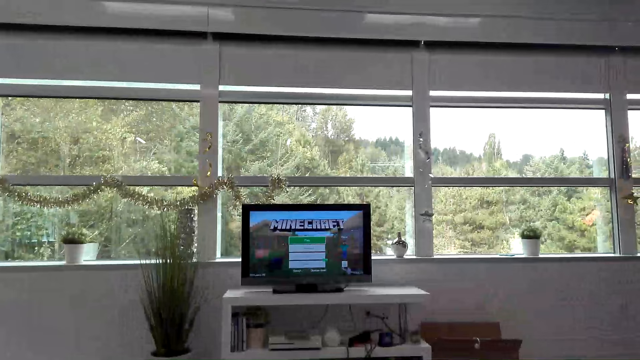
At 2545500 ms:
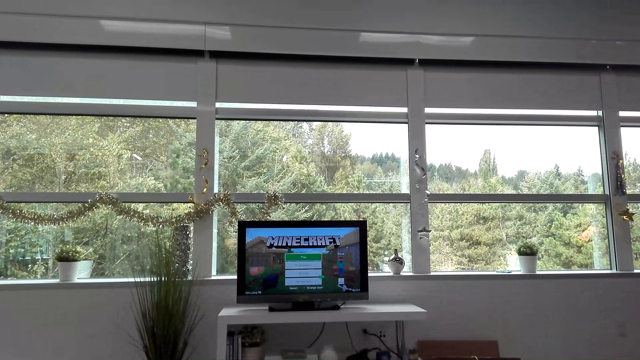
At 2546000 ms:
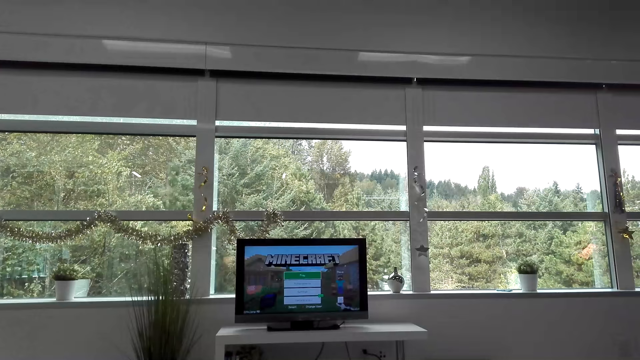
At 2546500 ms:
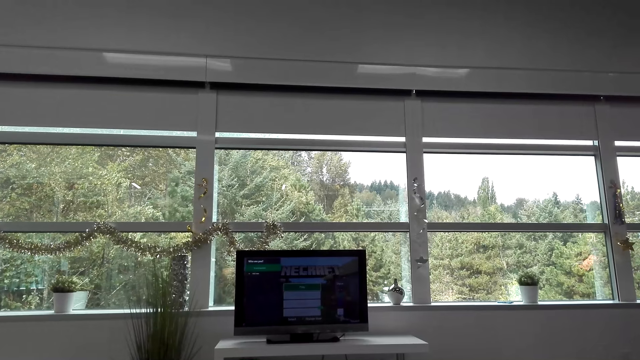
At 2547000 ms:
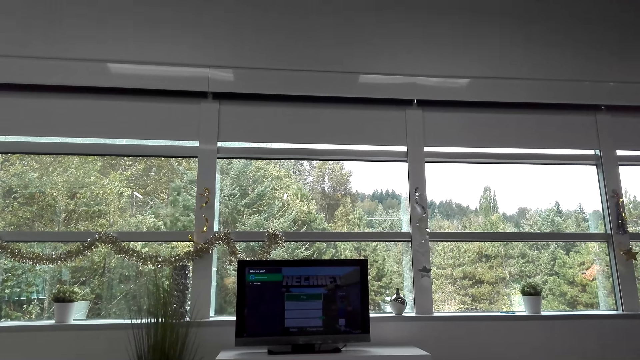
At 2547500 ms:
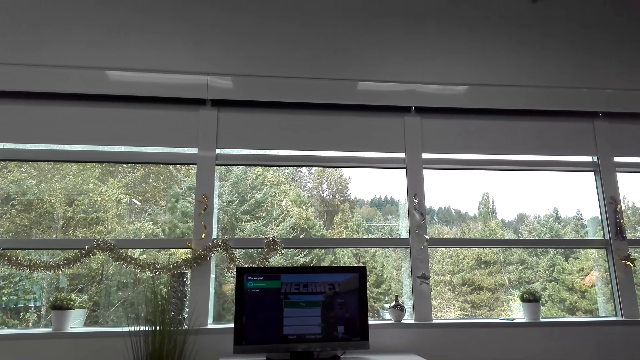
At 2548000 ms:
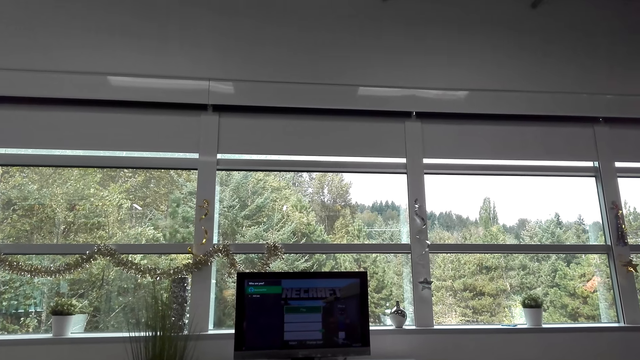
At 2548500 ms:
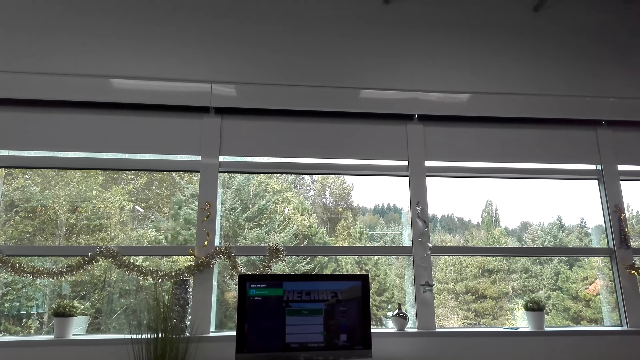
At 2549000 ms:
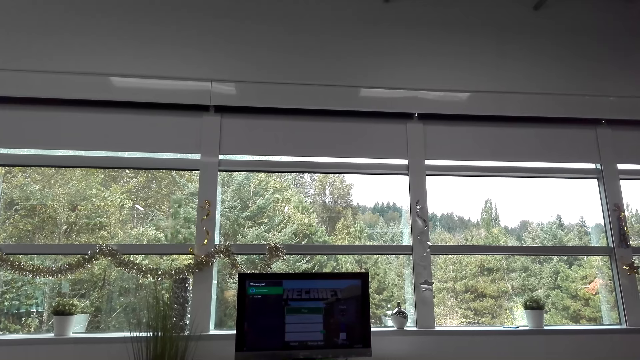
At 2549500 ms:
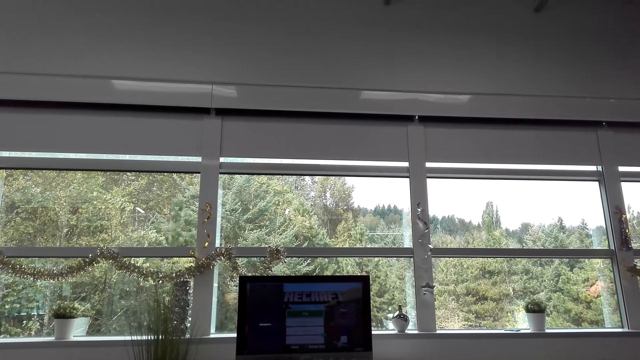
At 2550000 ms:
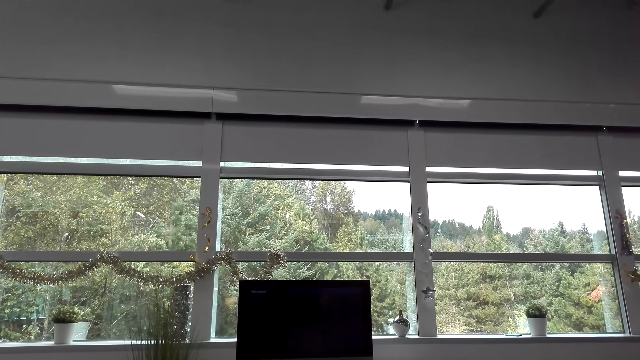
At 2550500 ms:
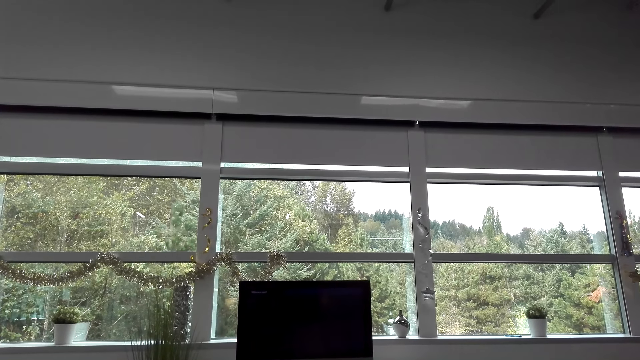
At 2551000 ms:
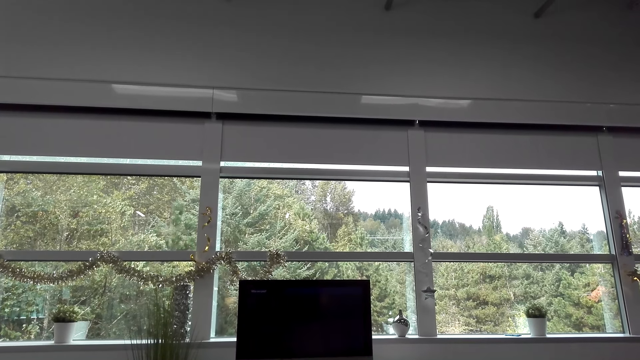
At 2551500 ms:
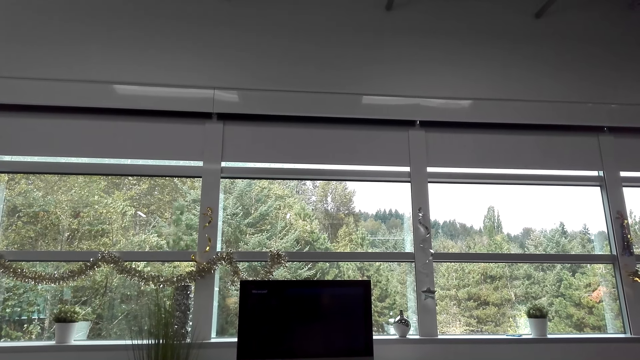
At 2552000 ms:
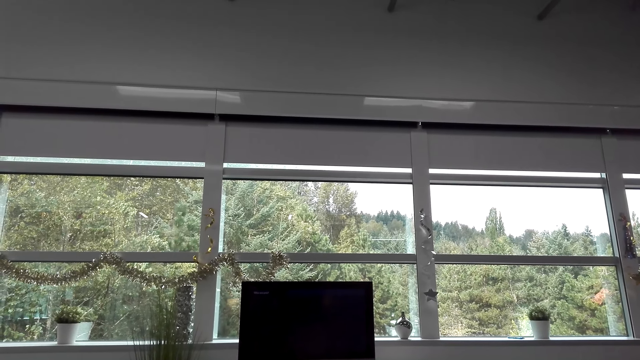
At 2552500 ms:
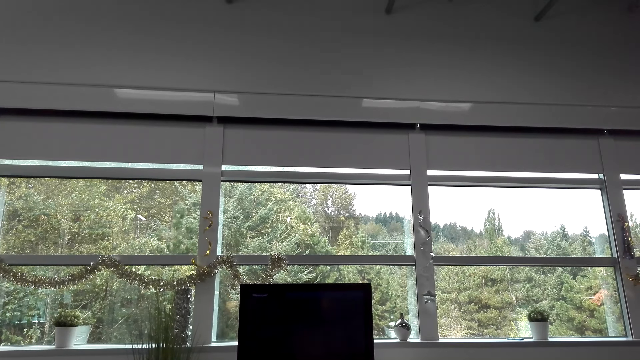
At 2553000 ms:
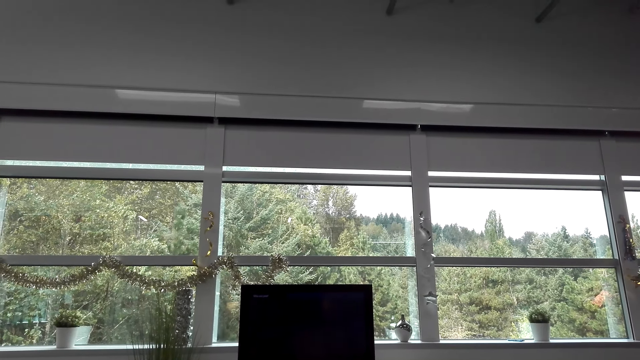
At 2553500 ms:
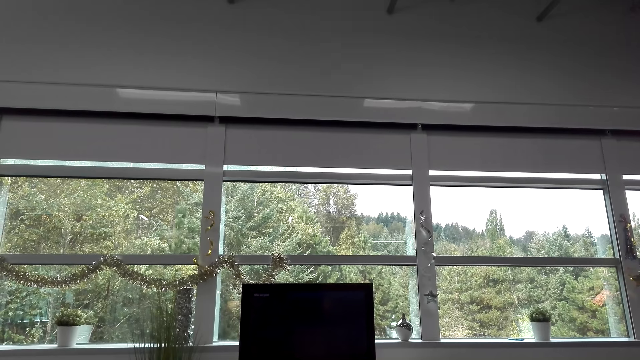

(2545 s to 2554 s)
The camera wearer closes the television.

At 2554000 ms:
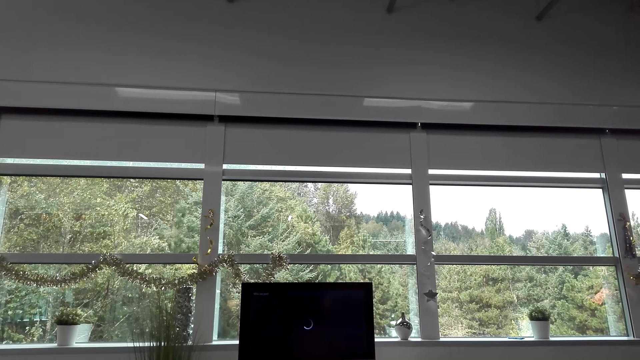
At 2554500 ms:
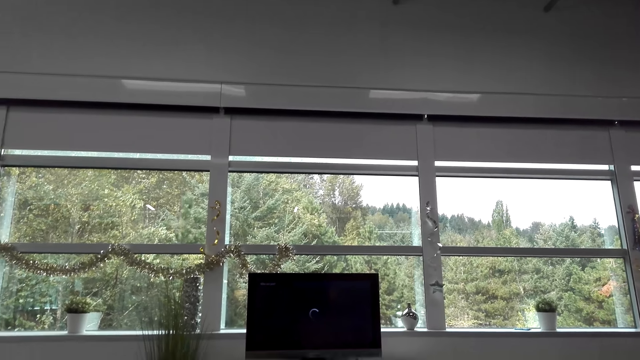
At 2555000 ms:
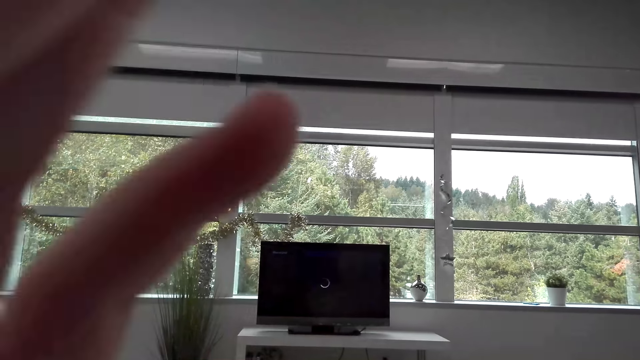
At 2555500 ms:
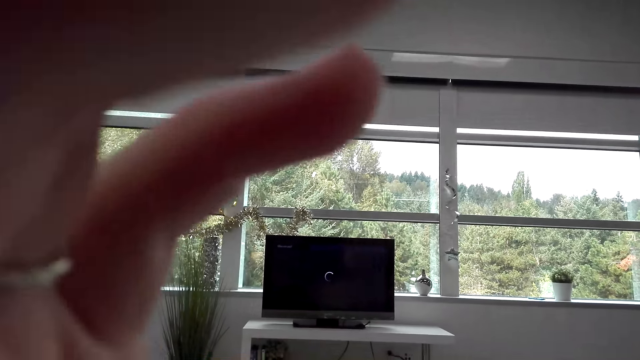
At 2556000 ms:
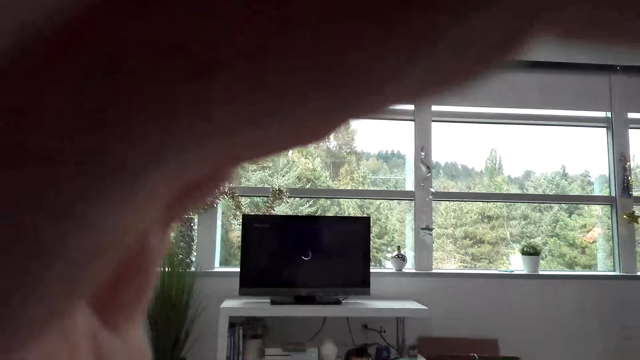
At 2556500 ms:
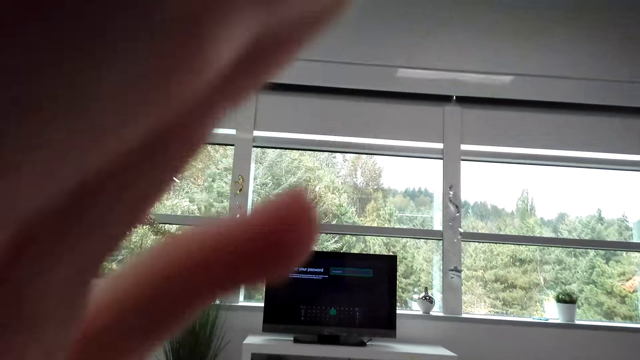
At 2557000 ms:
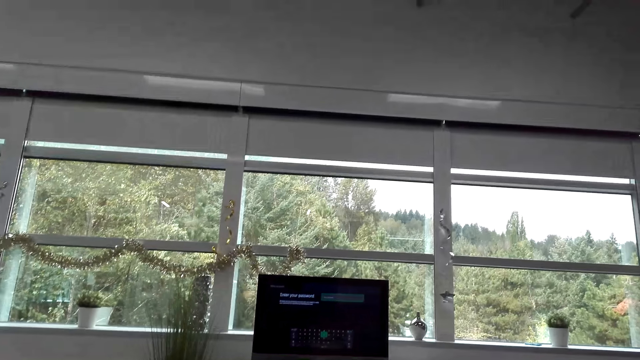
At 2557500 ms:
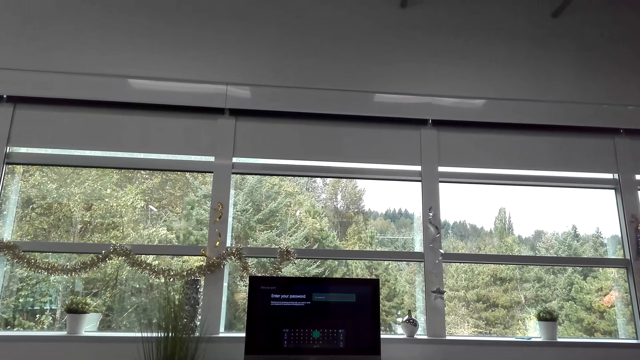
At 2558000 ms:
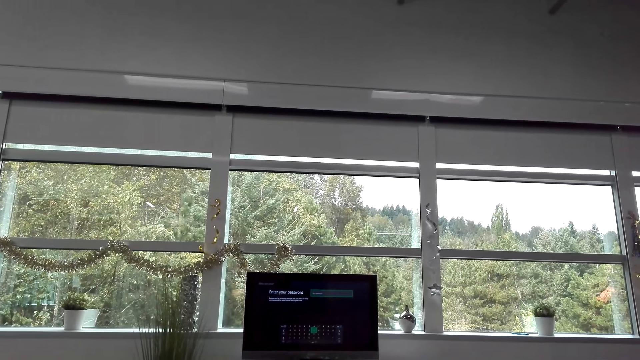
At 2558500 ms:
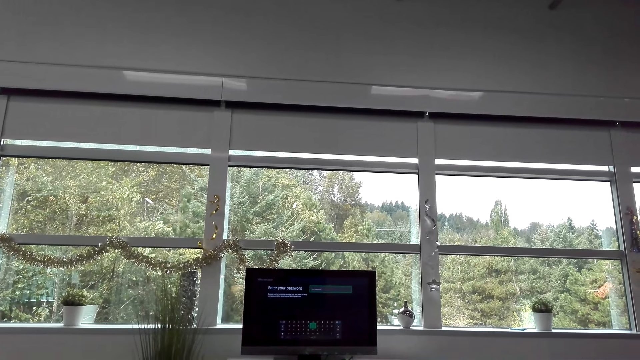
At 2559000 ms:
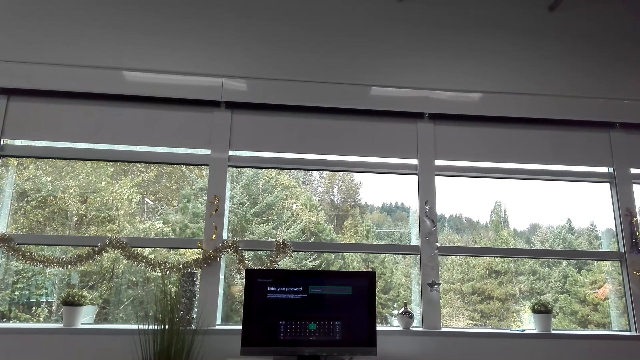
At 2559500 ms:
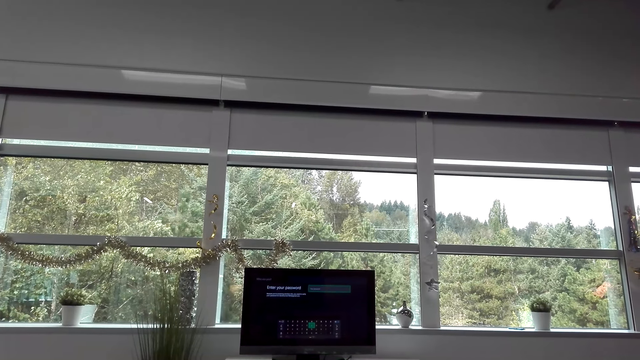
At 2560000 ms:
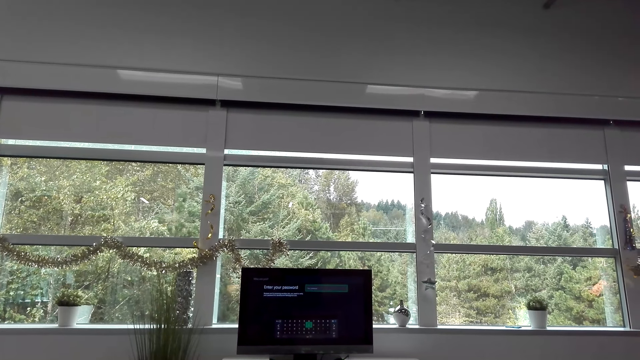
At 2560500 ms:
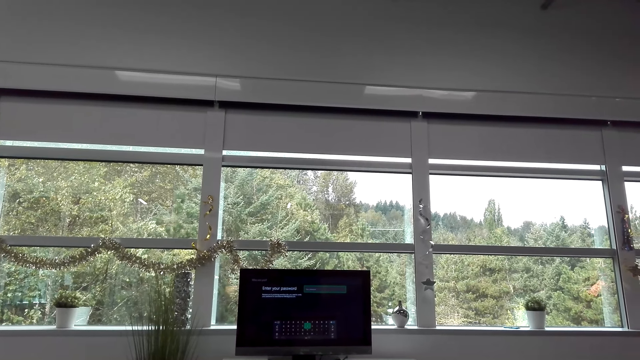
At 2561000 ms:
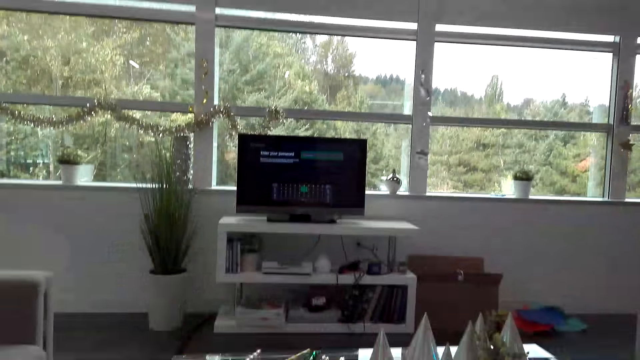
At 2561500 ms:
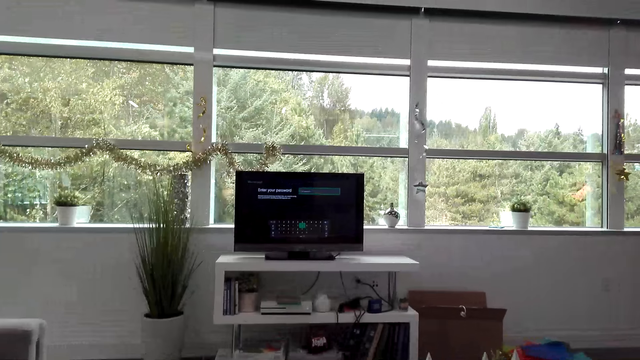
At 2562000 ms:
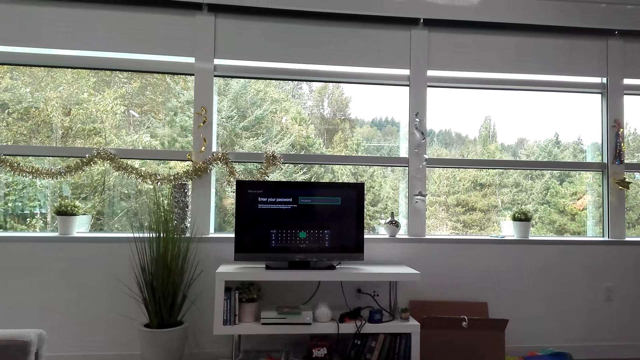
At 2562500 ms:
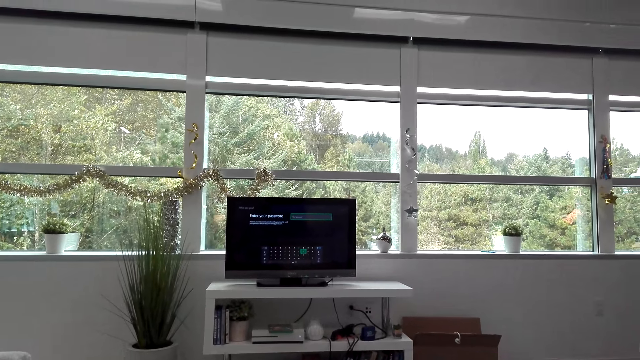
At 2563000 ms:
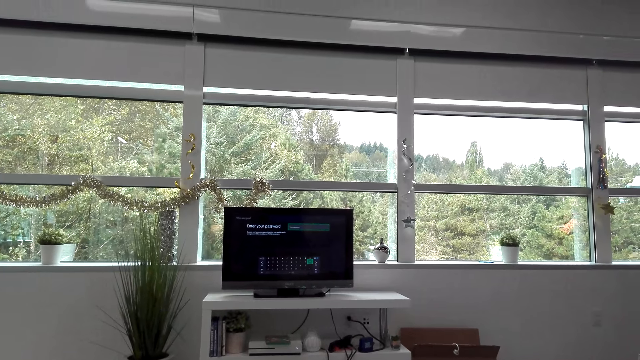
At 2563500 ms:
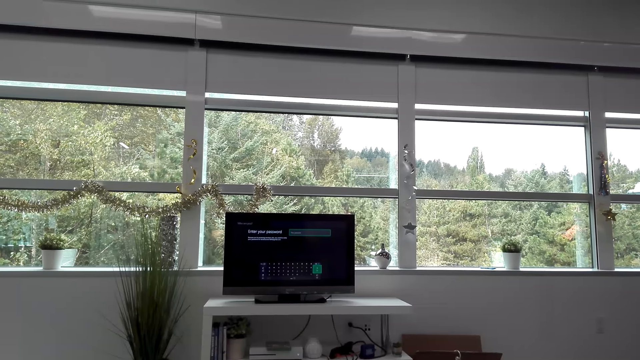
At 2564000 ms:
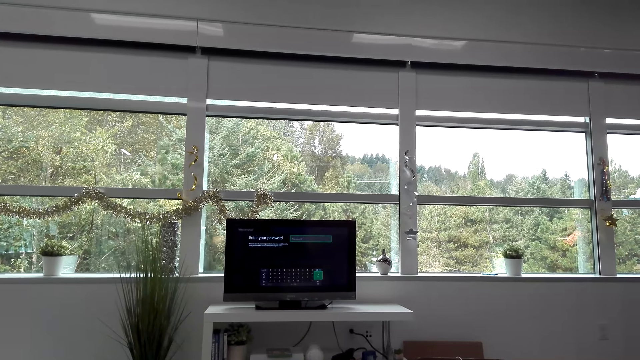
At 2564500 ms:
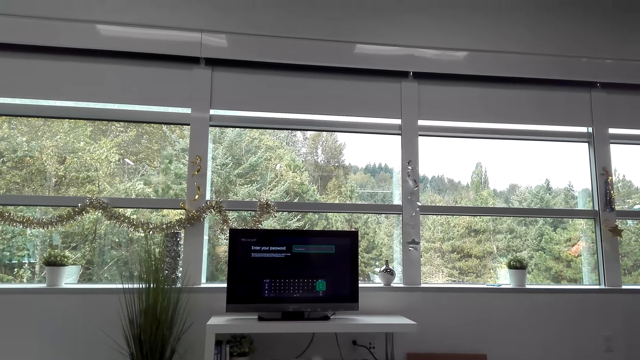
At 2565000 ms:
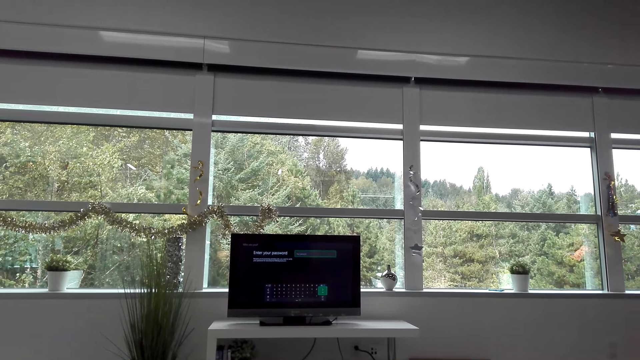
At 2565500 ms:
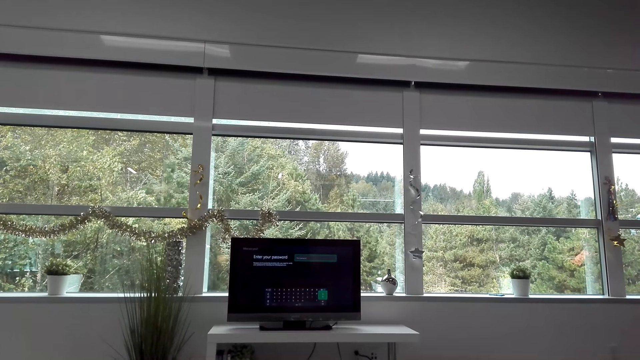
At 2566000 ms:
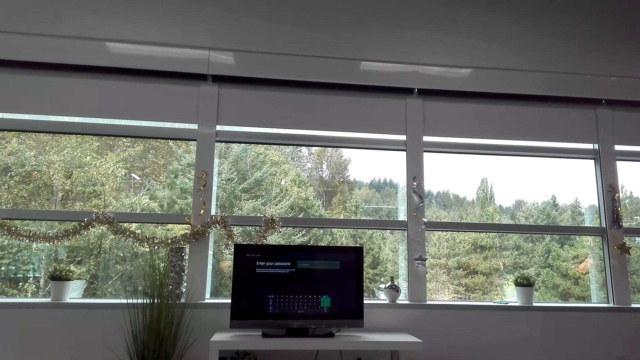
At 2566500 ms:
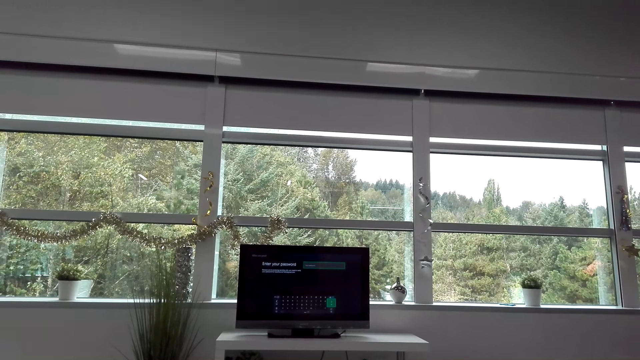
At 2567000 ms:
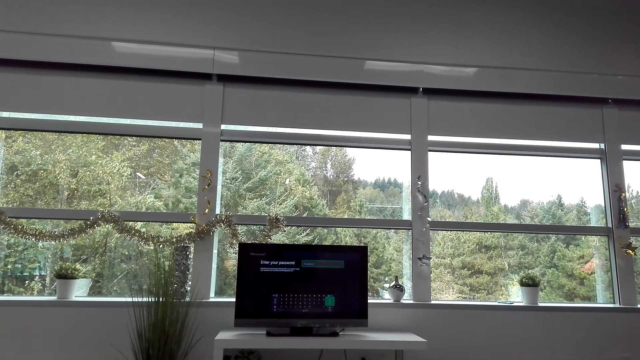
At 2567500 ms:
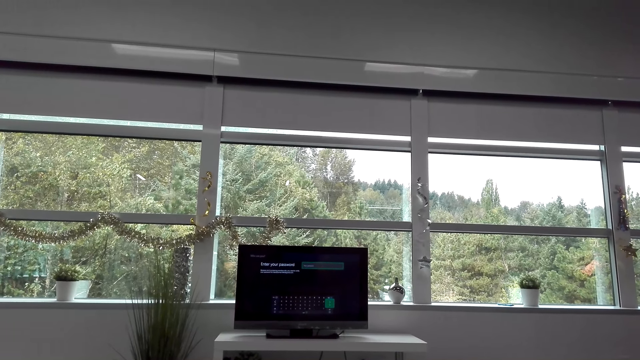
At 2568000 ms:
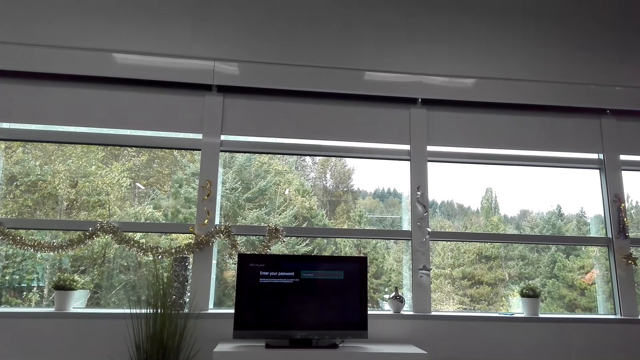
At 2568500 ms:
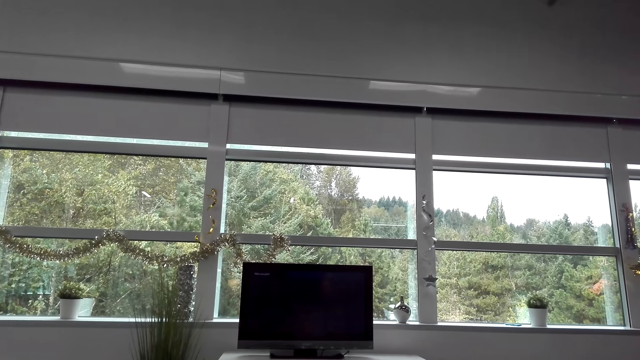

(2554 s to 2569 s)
The camera wearer adjusts the camera. They converse with a man. They look around the house.
